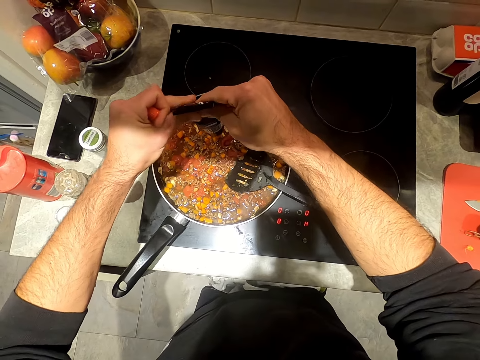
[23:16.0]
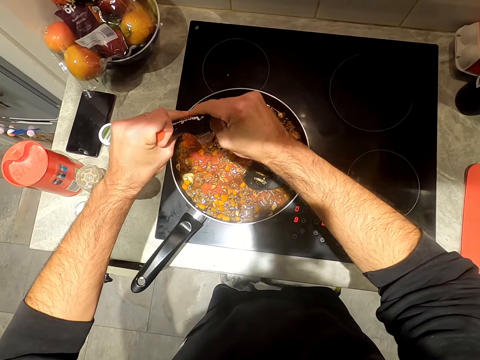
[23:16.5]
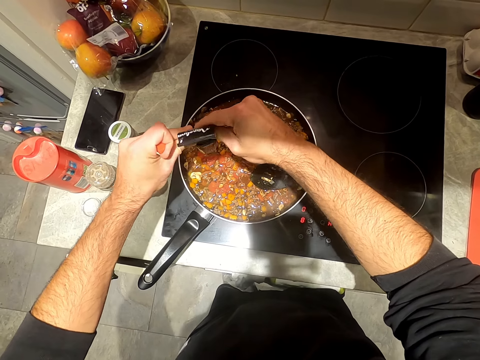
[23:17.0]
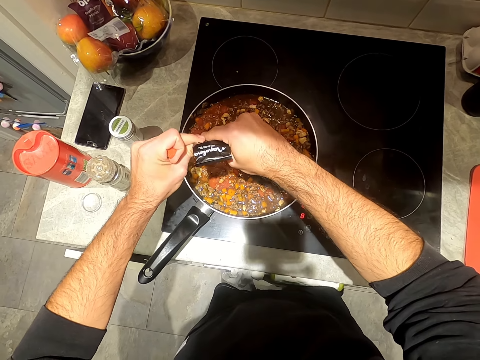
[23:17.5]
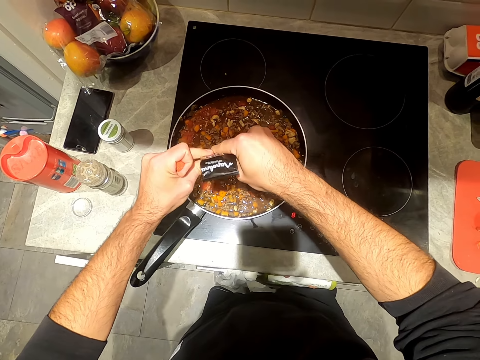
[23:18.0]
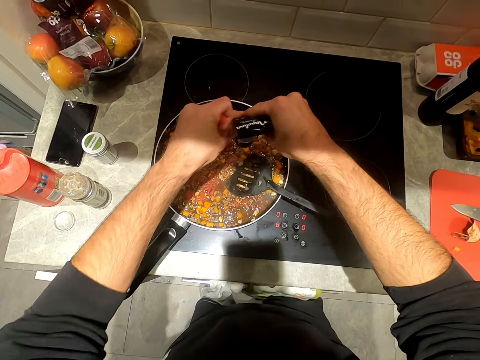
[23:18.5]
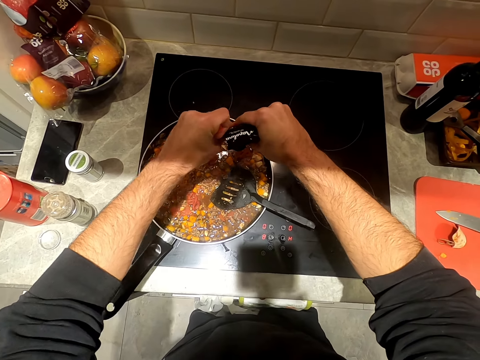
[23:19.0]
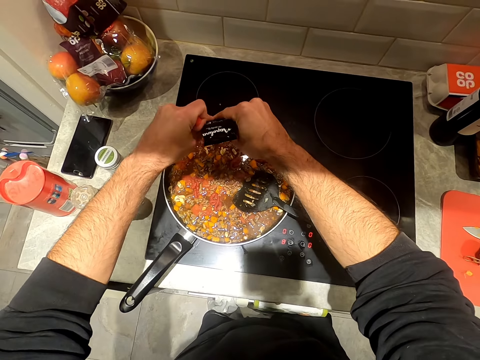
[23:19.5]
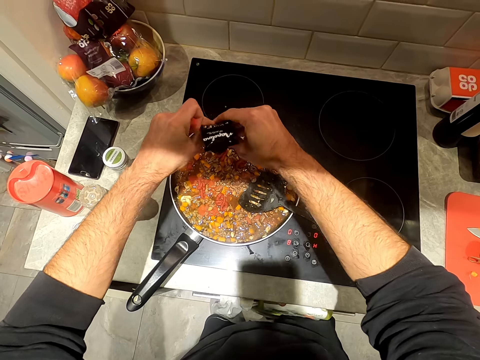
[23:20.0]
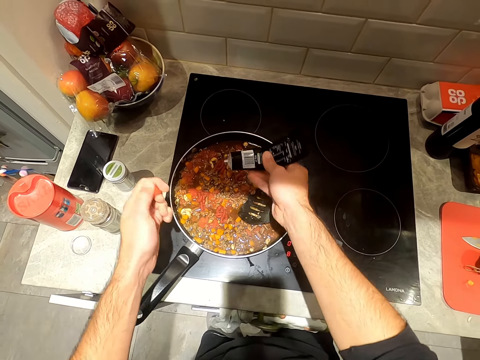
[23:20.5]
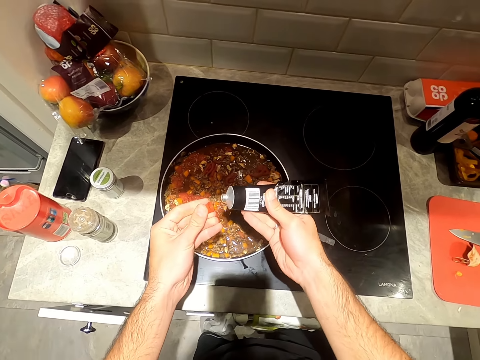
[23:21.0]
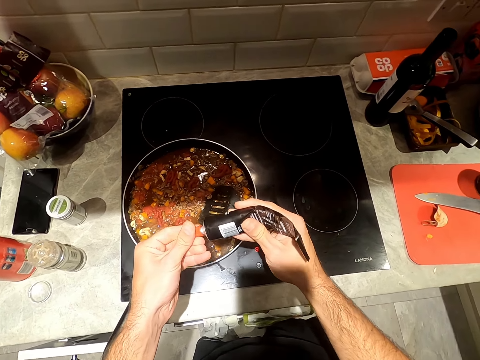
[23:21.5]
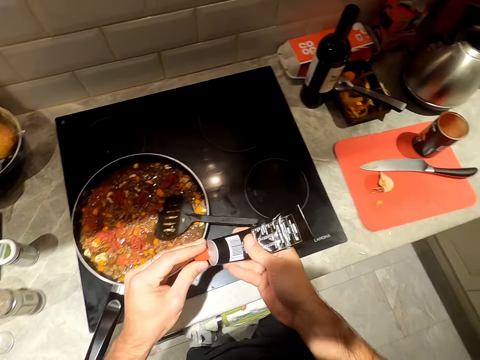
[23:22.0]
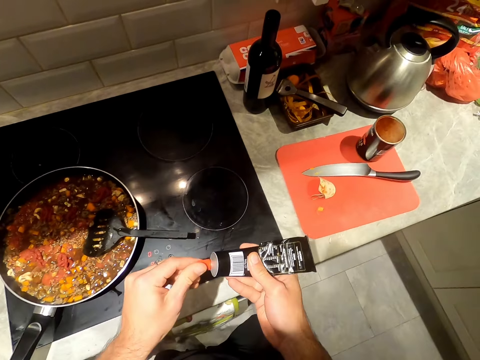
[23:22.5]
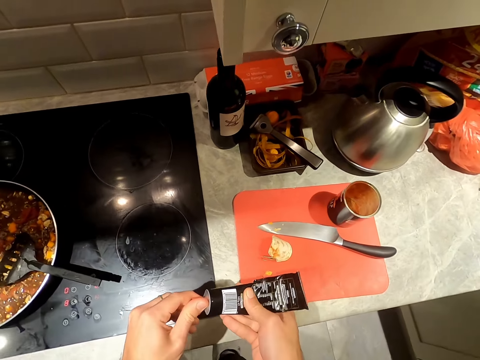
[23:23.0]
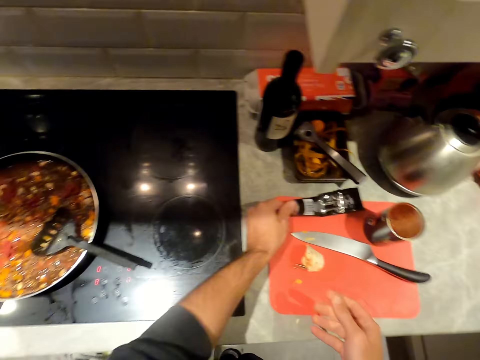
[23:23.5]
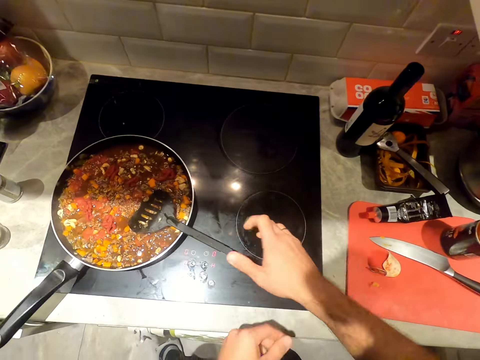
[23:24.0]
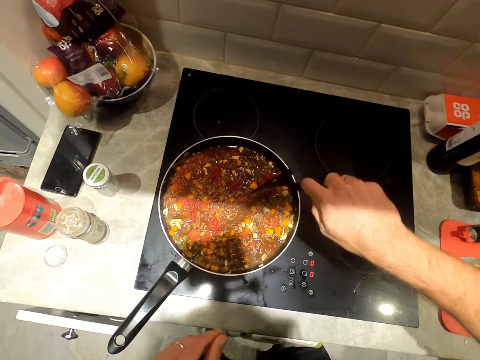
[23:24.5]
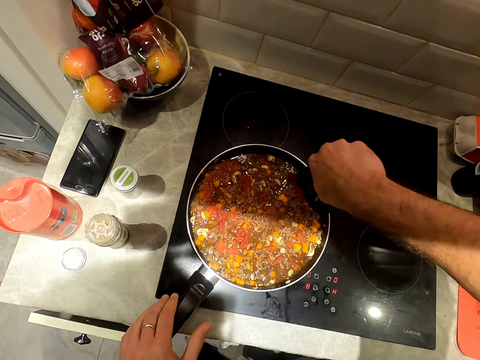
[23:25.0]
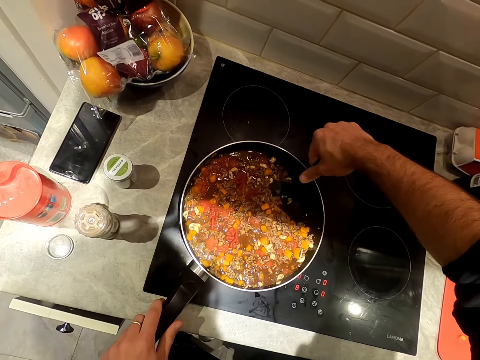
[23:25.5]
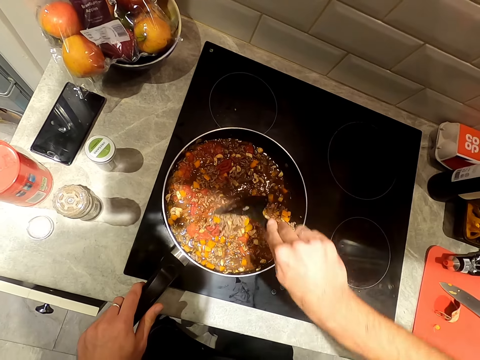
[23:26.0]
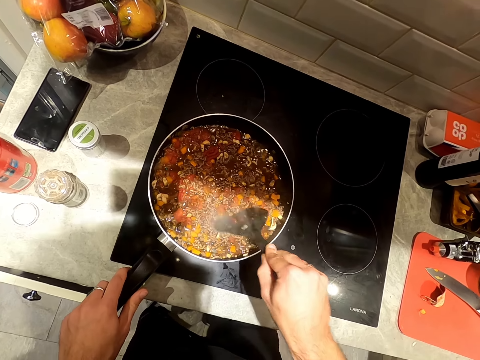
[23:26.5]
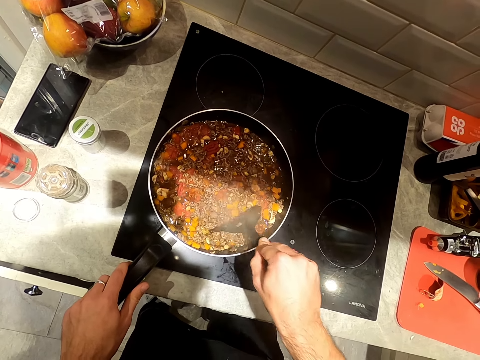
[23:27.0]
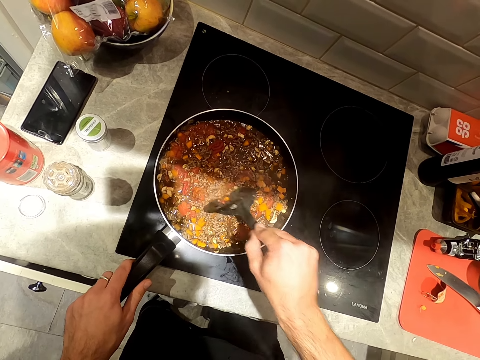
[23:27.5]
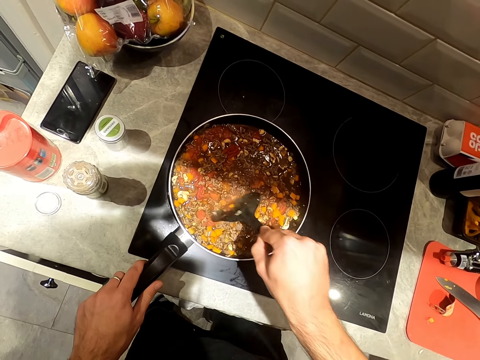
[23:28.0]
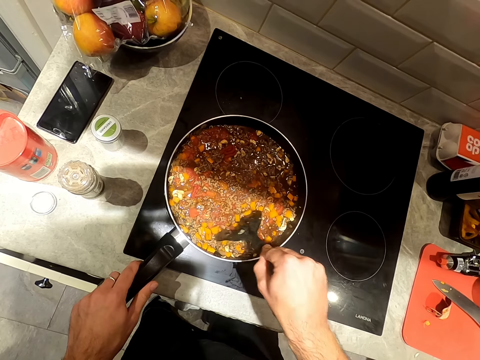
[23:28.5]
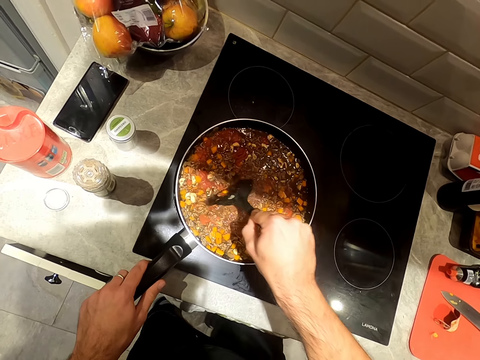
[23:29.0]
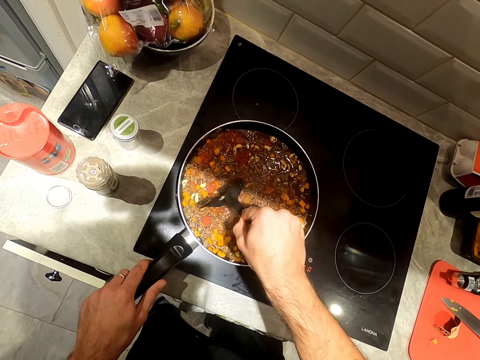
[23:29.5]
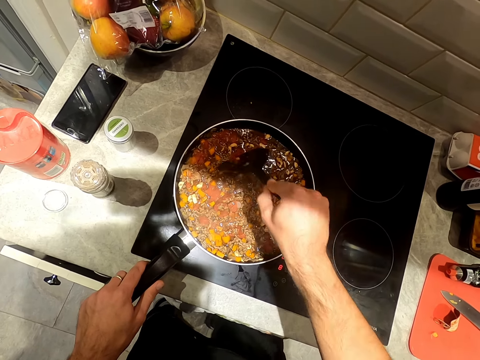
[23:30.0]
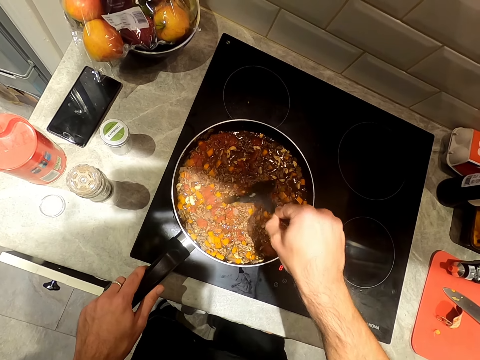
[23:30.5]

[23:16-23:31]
The camera wearer closes the tube of tomato puree in his right hand with his left hand. He places the tube of tomato puree on the cutting board on the counter with his left hand. He holds the plastic kitchen spoon. He stirs the sauce in the pan on the cooker with the spatula in his right hand. He holds the handle of the pan on the cooker with his left hand.

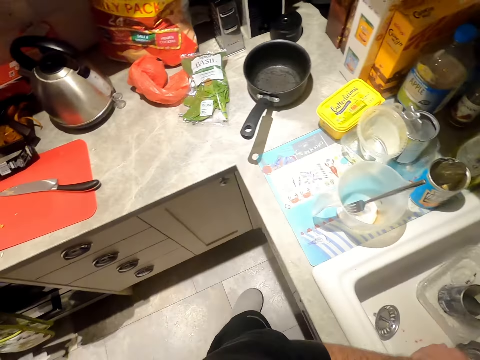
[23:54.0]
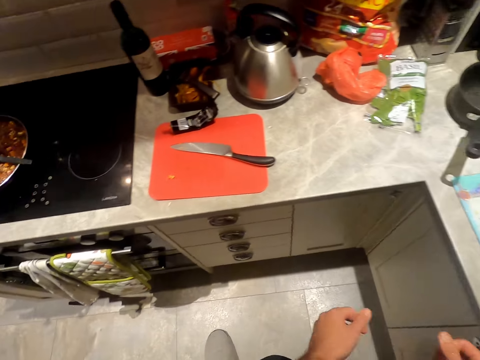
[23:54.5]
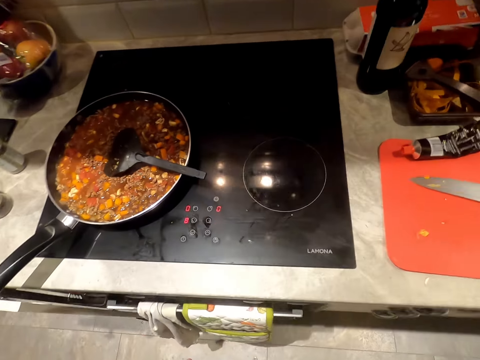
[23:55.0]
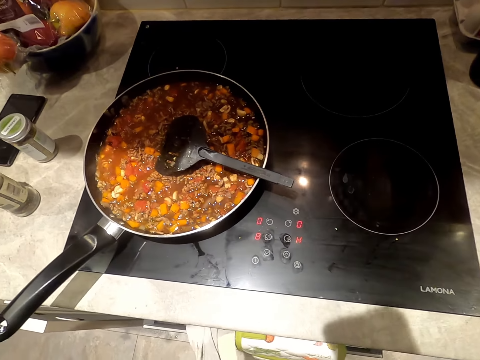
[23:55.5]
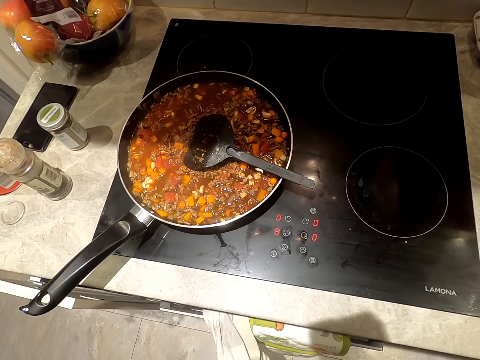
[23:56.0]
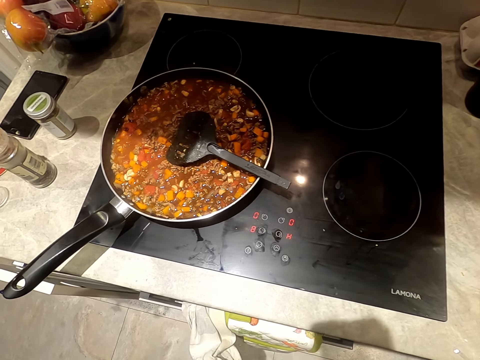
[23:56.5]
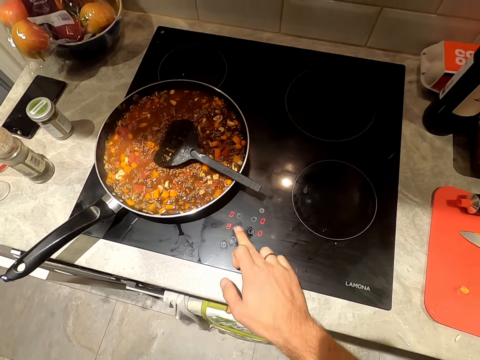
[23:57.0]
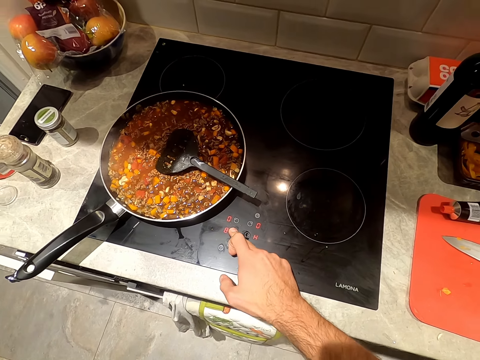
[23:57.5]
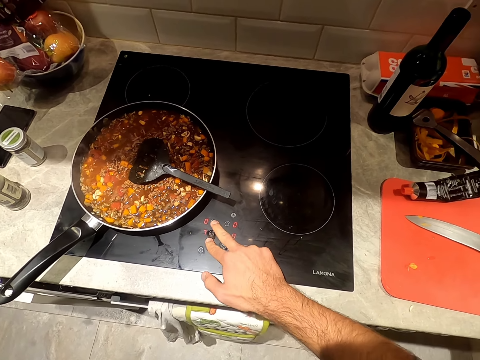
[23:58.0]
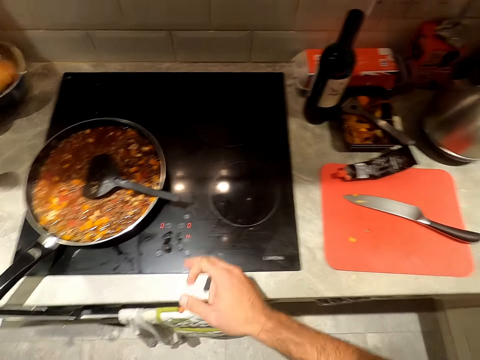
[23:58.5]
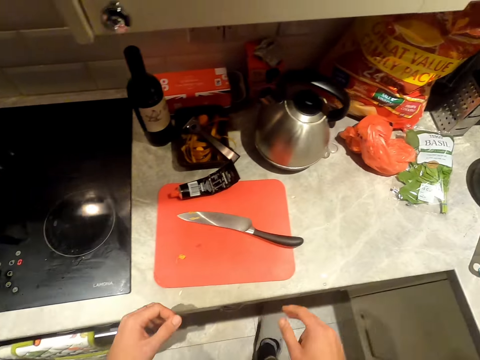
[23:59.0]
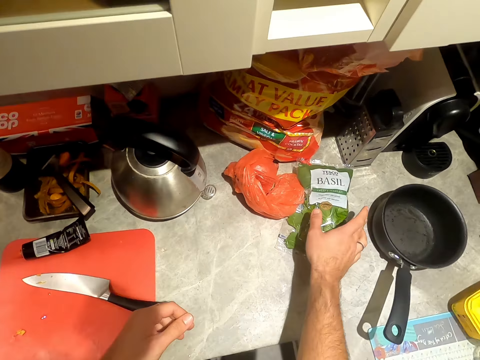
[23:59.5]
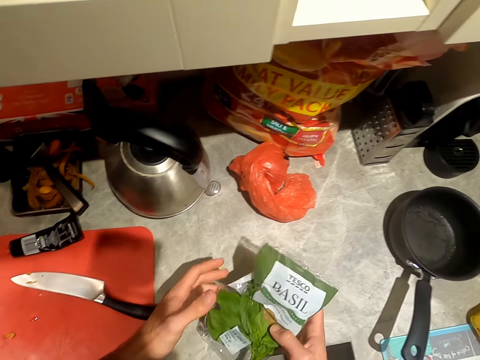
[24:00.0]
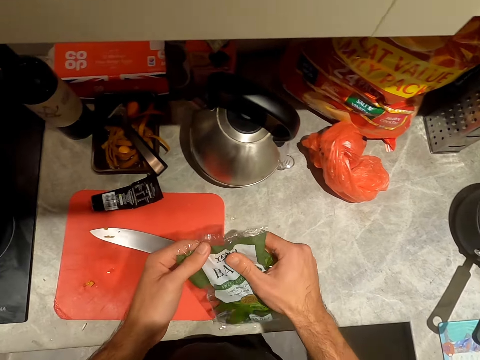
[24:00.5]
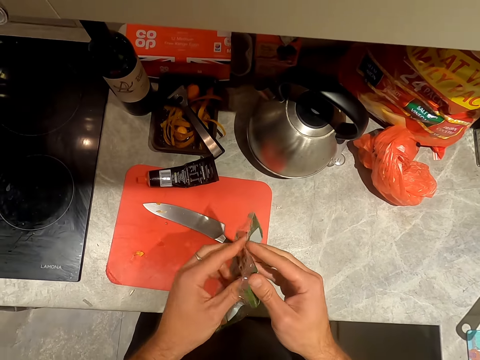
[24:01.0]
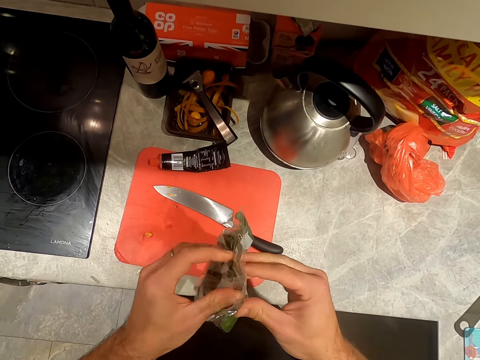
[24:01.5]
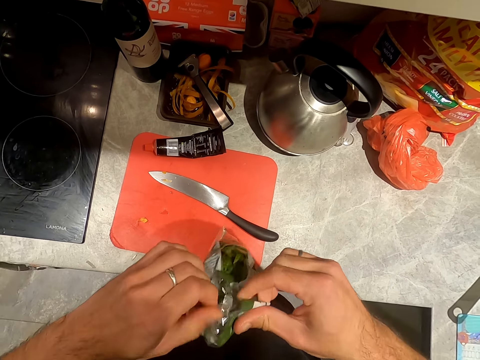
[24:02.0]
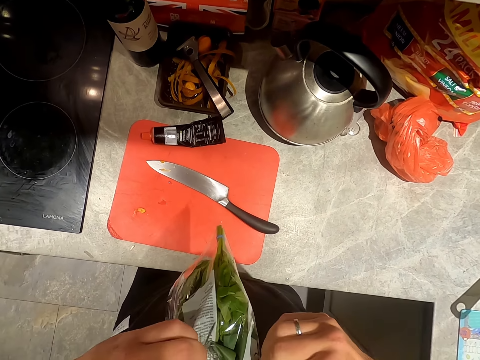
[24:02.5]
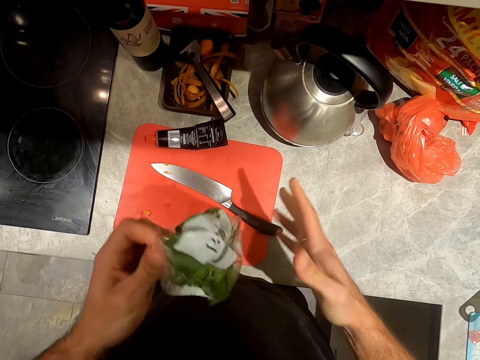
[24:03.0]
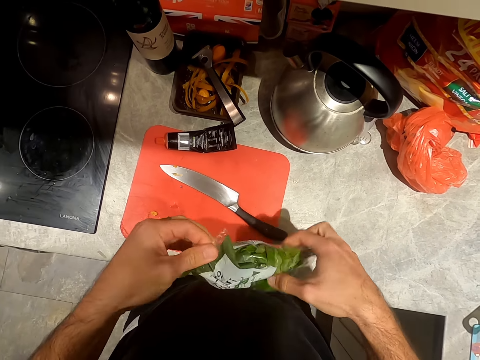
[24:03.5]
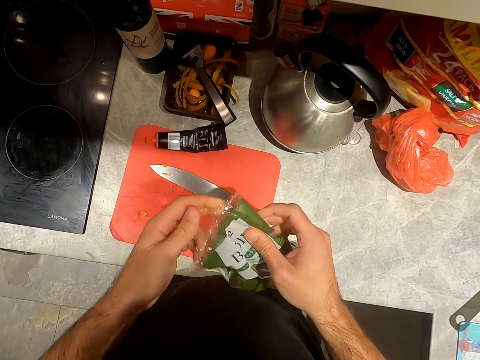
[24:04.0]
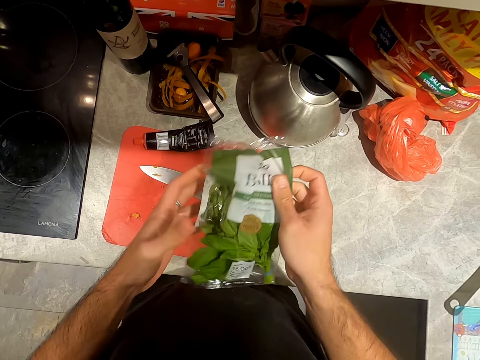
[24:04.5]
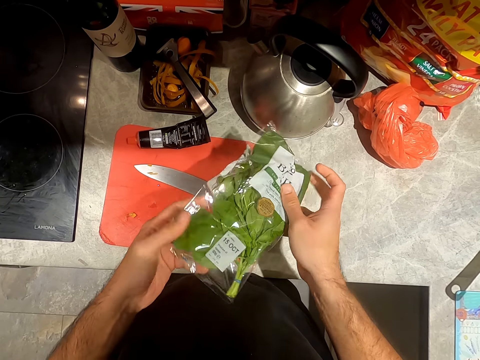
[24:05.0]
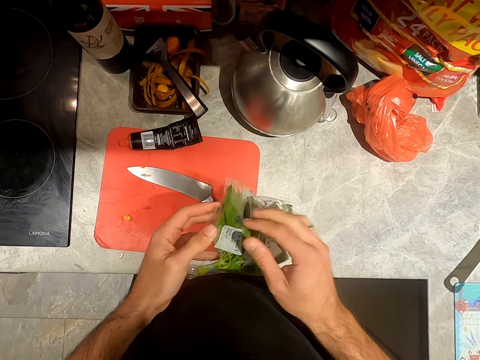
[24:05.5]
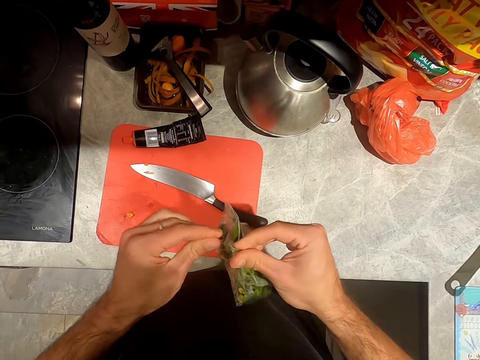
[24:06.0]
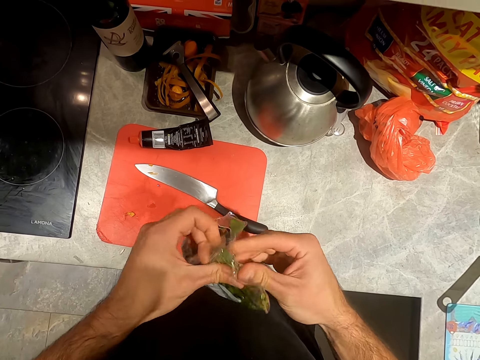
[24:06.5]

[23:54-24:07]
The camera wearer cleans both hands with a napkin on the cooker. He reduces the cooker heat with his right hand. He picks a pack of basil leaves from the counter with his right hand. He opens the pack of basil leaves with both hands.
